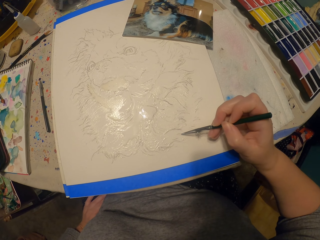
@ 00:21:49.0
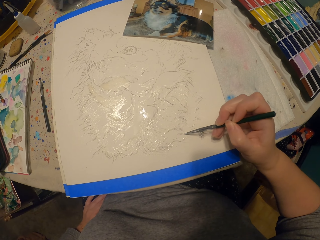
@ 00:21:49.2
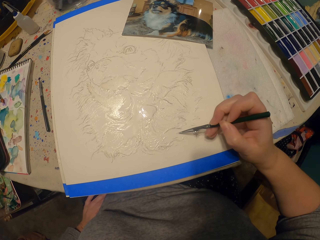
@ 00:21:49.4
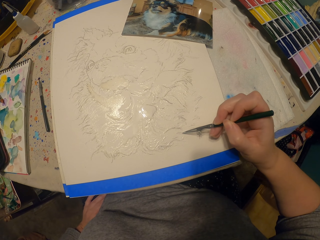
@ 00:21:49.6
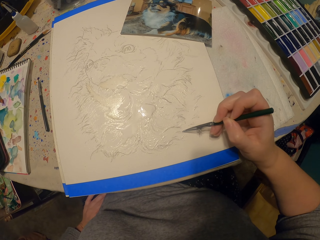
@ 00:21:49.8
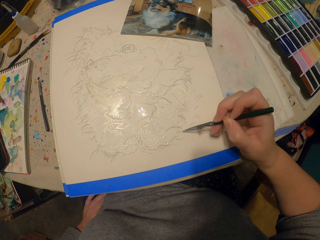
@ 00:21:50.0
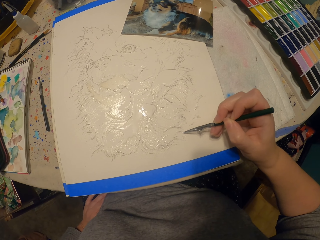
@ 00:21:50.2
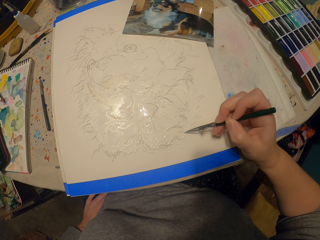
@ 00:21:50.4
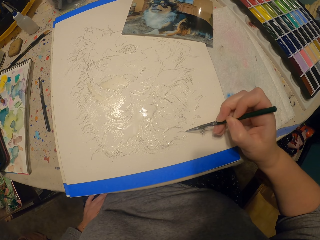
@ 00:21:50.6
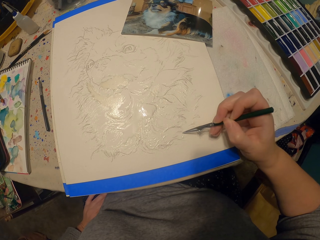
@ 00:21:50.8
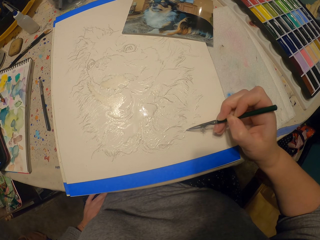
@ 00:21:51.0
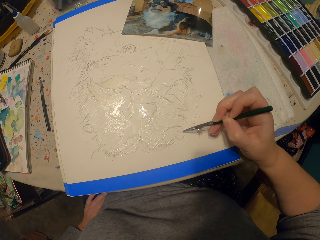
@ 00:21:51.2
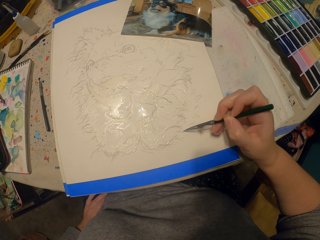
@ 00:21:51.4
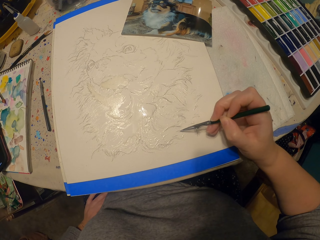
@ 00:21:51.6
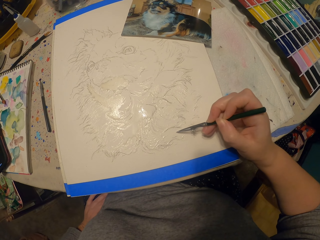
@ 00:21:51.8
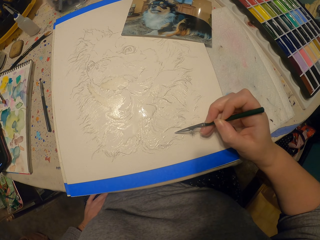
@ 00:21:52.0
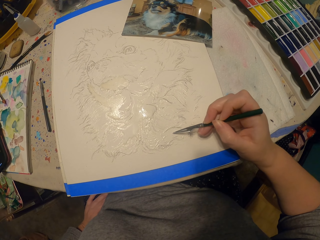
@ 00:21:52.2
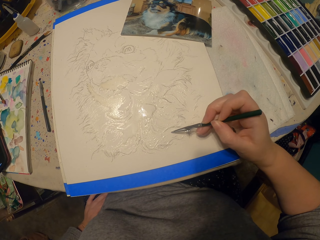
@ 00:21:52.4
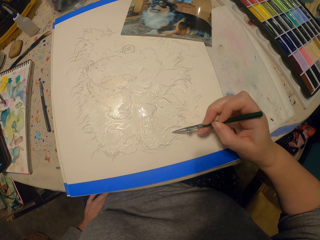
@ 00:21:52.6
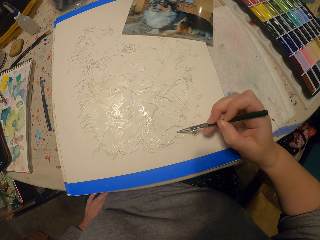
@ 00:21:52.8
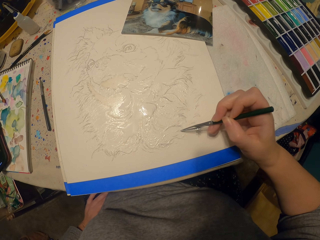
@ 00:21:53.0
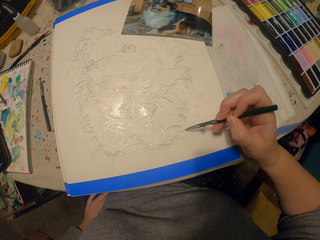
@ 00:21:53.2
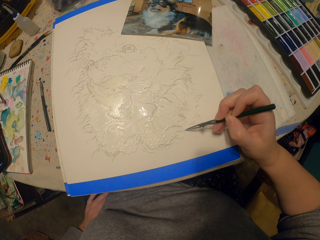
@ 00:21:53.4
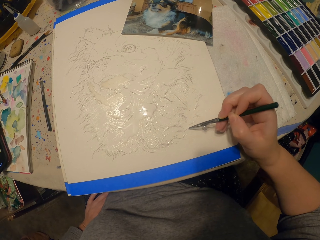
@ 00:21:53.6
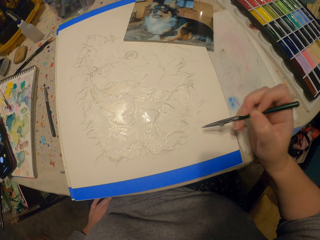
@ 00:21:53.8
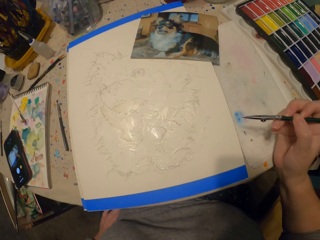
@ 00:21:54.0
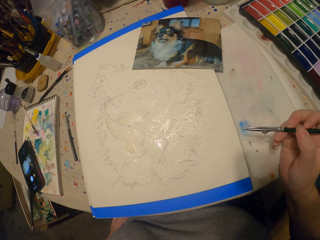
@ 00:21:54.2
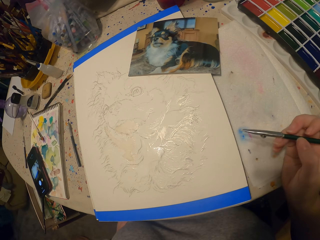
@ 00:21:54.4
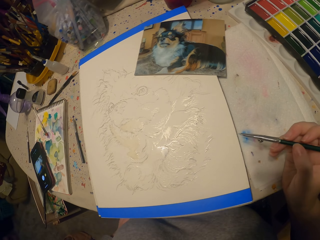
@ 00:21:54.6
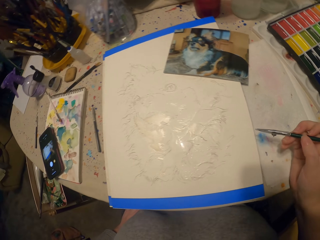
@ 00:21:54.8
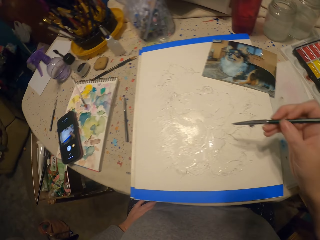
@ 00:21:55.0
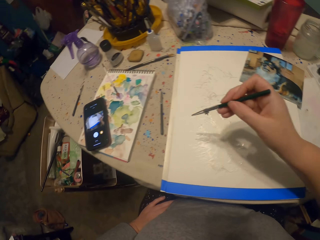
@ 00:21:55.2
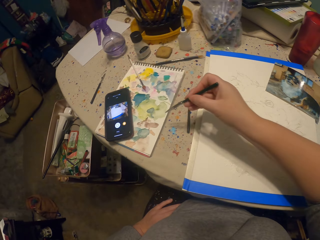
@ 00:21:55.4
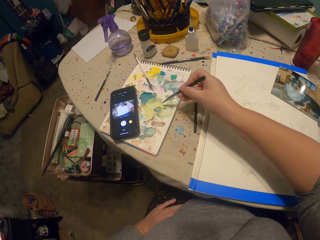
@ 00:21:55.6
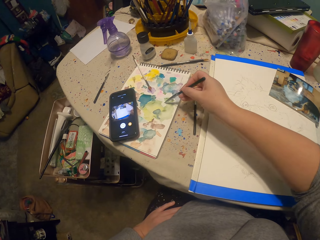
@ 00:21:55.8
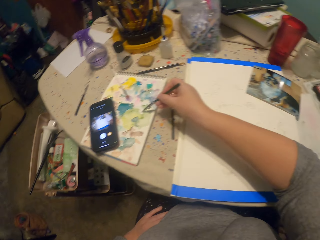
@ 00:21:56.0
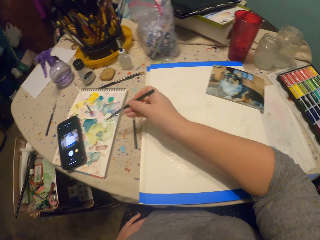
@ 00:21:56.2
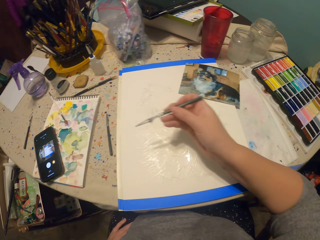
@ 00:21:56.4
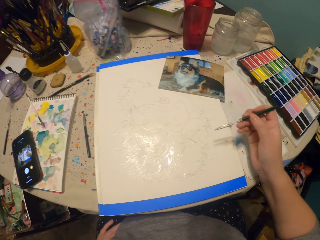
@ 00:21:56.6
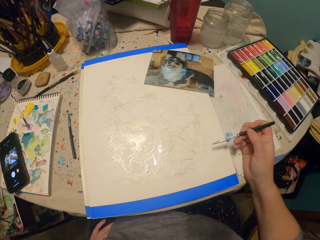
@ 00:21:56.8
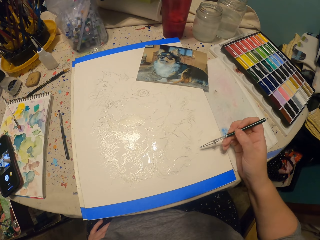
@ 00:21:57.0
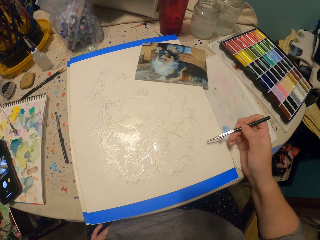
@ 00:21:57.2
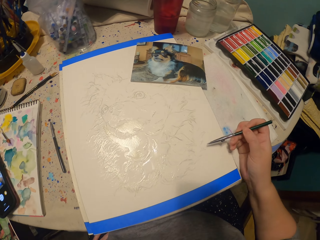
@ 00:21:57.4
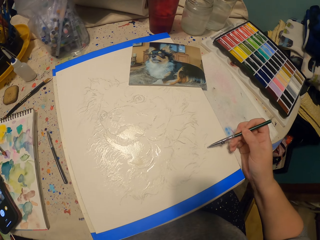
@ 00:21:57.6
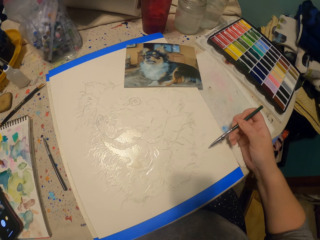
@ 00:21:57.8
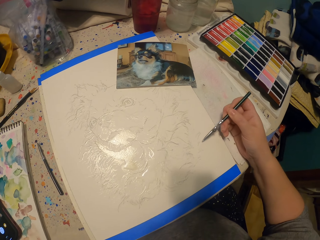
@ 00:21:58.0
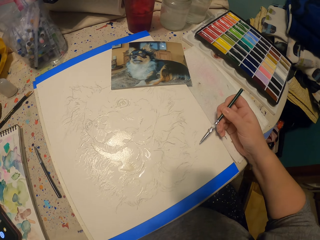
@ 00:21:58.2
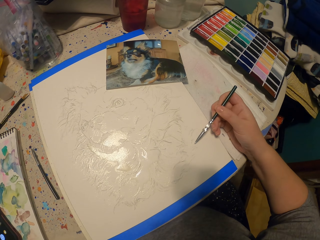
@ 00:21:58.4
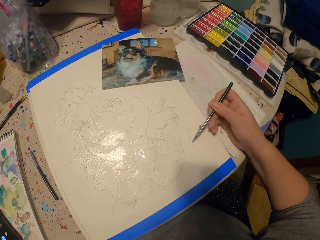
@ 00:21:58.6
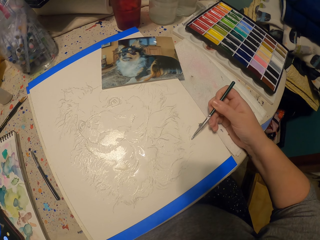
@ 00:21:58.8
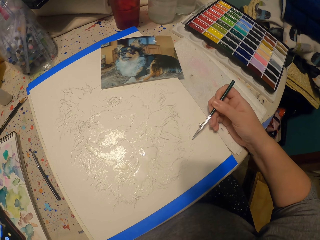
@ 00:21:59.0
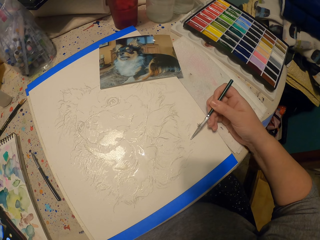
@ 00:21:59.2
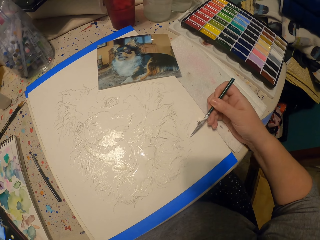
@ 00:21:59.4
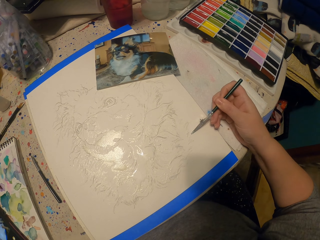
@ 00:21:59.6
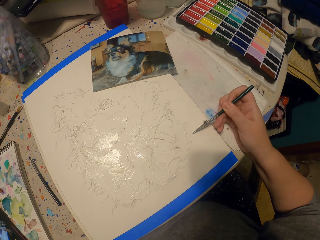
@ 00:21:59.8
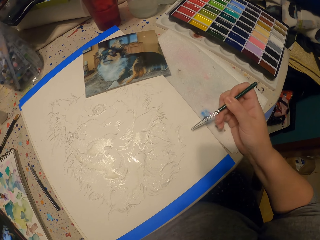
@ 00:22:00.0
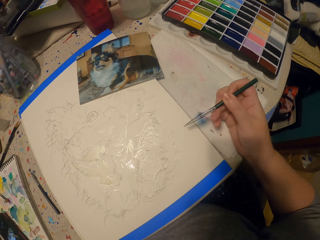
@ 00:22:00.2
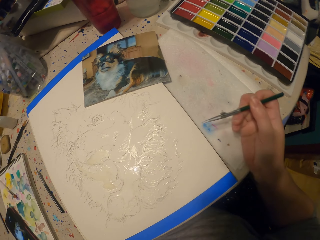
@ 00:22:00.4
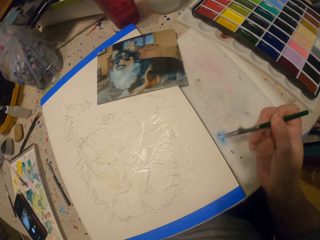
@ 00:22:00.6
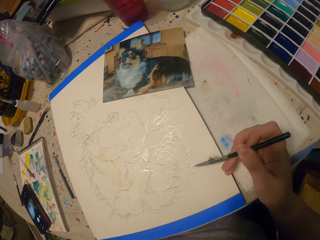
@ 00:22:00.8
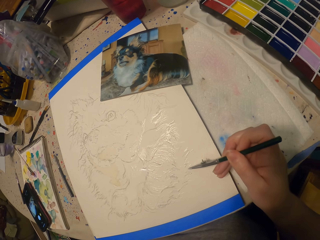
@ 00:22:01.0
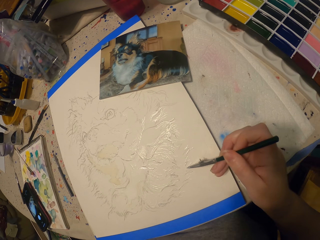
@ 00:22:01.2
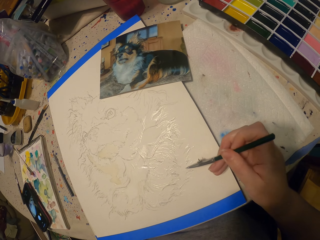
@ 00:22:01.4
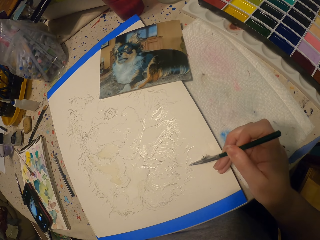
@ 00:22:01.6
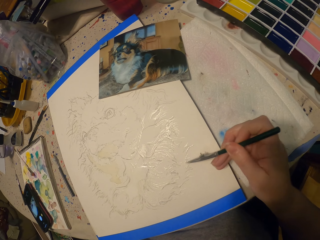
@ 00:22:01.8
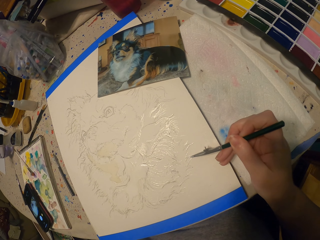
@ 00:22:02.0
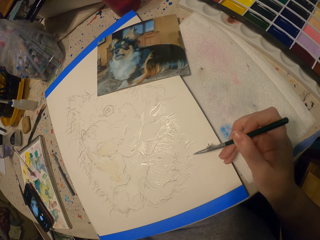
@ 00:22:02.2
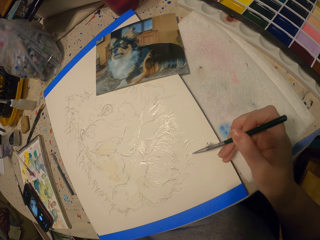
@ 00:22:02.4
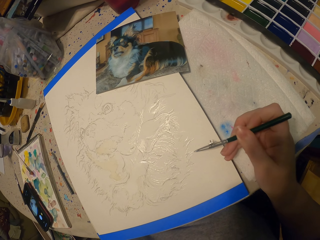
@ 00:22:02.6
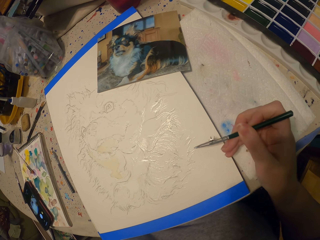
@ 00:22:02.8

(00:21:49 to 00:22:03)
The camera wearer puts the pen on the paint. They paint the picture.

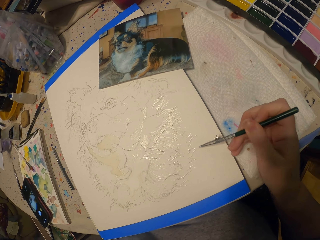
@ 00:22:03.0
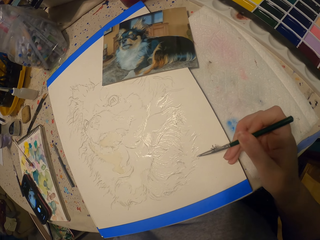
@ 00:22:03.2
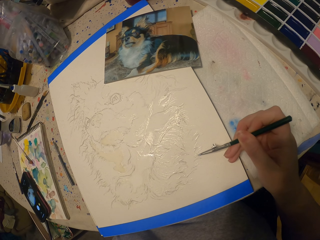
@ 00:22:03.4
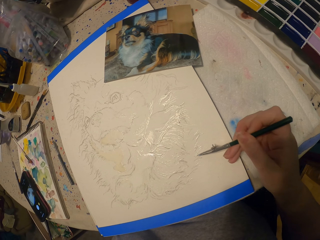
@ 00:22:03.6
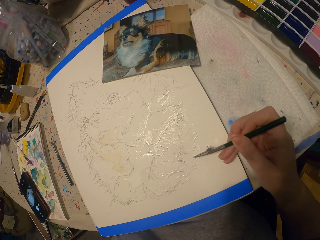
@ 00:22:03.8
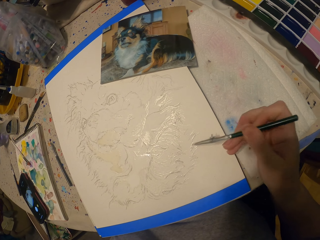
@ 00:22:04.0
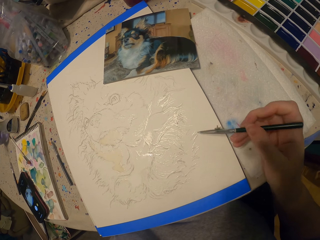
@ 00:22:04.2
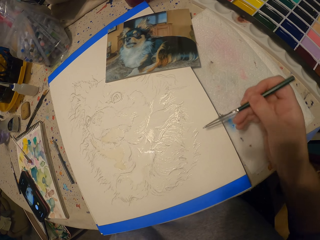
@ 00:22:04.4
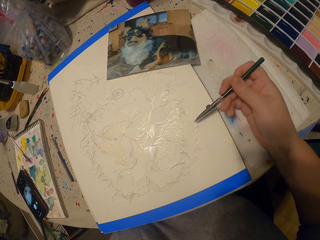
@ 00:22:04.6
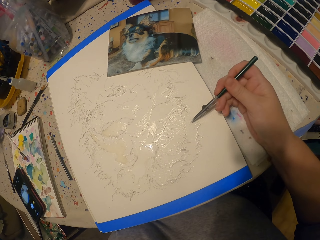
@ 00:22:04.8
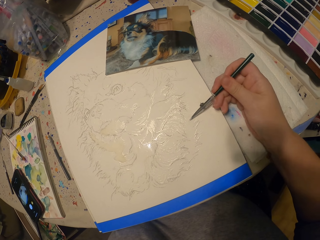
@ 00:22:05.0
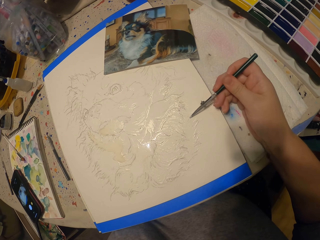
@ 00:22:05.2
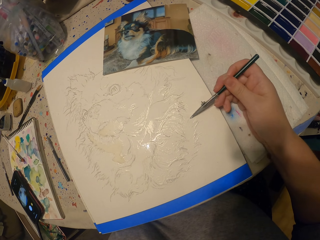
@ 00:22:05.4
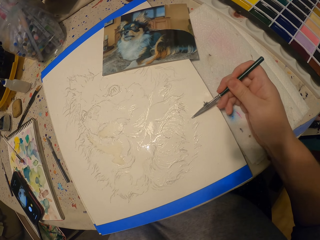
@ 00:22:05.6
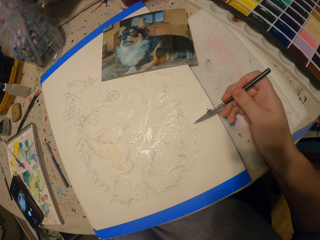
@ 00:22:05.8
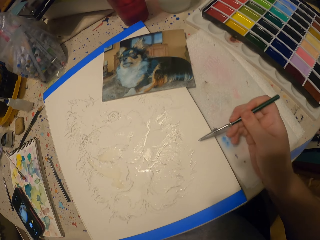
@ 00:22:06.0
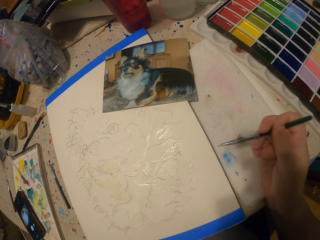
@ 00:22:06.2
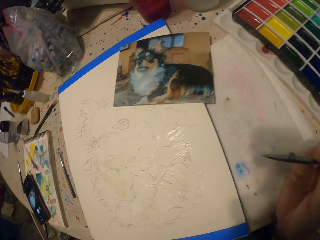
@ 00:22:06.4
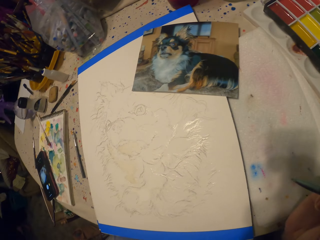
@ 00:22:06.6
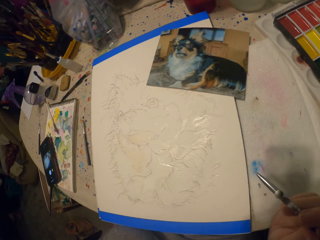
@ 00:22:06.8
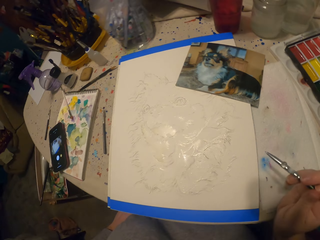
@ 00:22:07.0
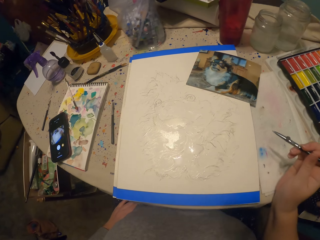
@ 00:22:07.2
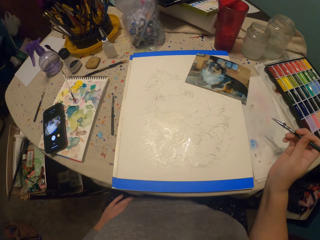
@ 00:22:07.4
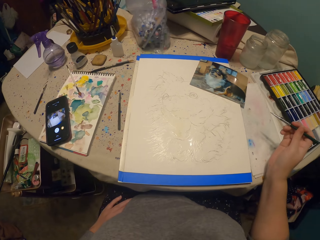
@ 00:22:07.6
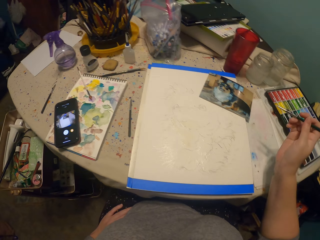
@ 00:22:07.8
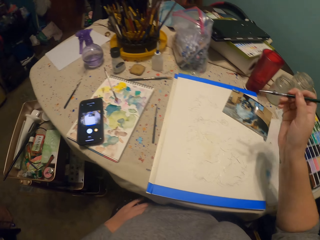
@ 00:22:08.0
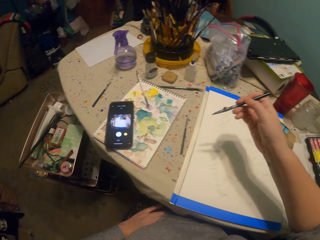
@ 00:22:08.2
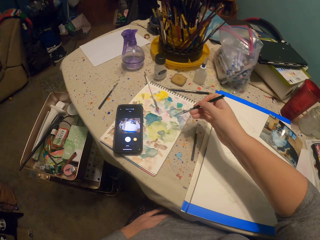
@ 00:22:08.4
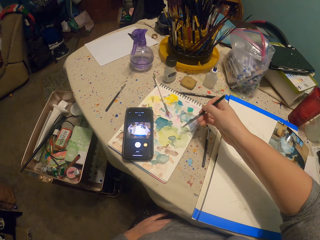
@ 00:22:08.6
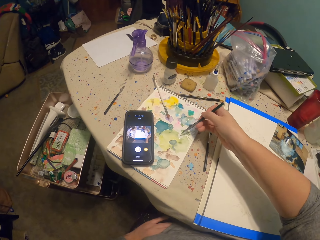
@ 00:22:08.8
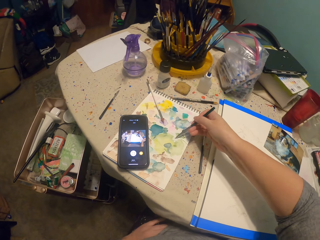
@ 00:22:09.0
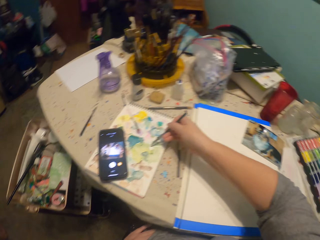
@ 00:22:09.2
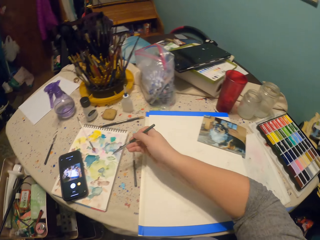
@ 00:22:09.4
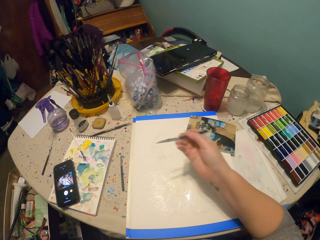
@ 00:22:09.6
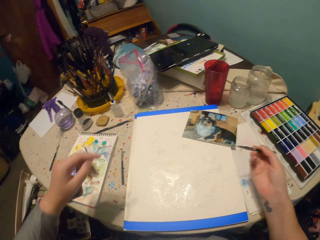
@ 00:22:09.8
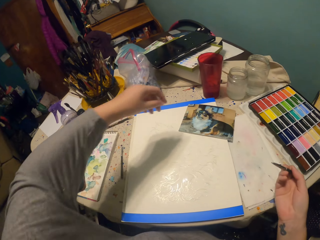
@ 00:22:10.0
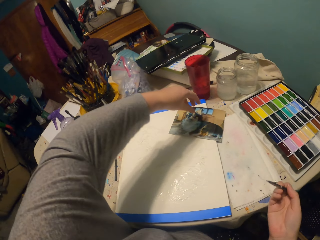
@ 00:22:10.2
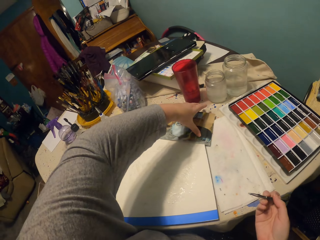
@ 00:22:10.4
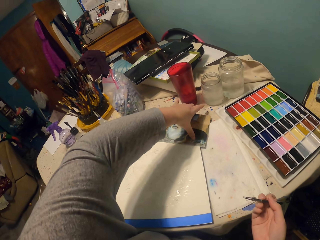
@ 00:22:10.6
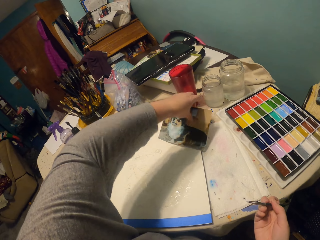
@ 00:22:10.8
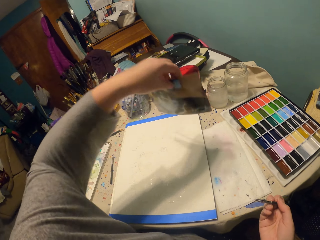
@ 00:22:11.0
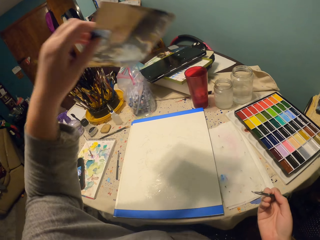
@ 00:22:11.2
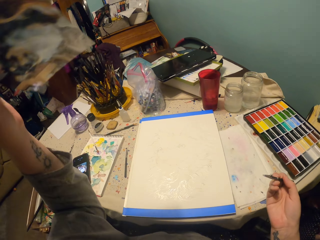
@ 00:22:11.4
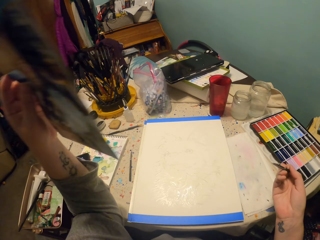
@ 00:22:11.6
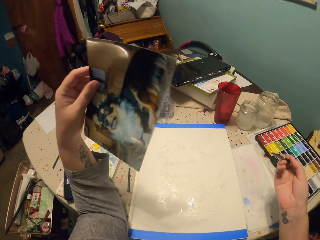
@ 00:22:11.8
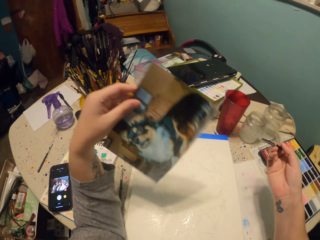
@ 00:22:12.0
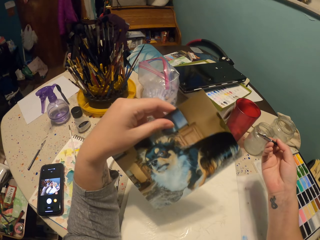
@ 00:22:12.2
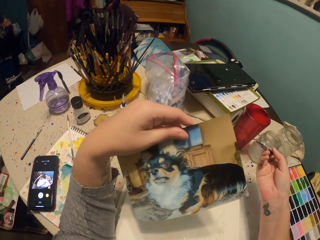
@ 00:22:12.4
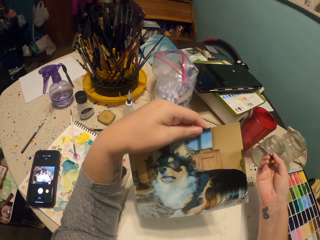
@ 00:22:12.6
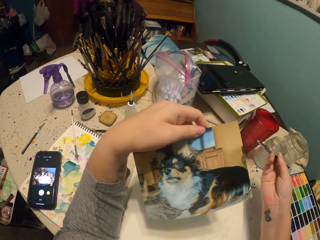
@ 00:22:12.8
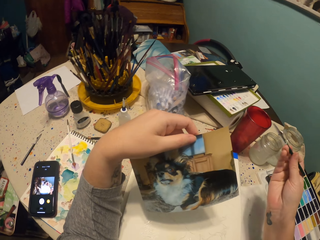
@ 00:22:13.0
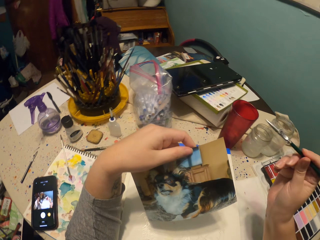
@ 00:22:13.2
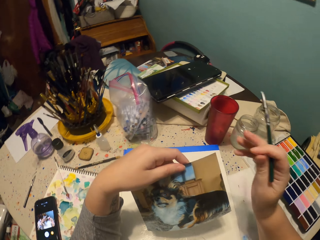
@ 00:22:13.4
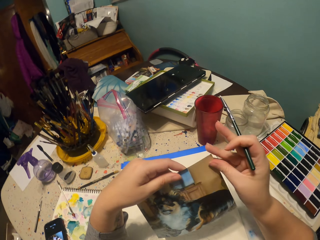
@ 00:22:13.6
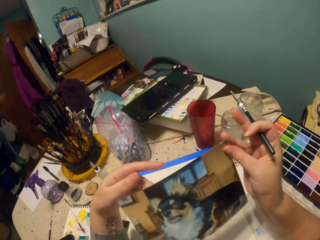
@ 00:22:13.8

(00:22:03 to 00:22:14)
The camera wearer puts the pen on the paint. They pick a picture from the table and rest their hand on the table.
